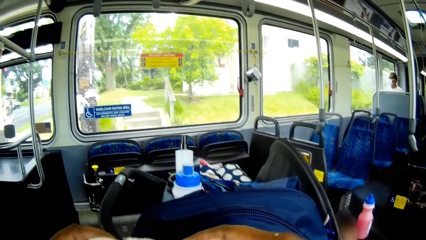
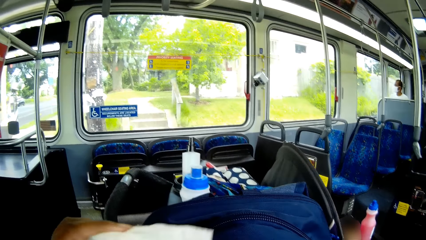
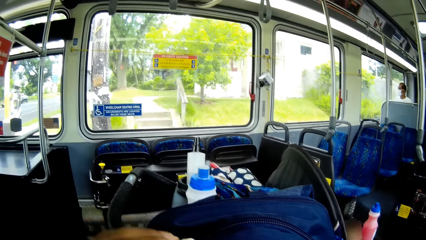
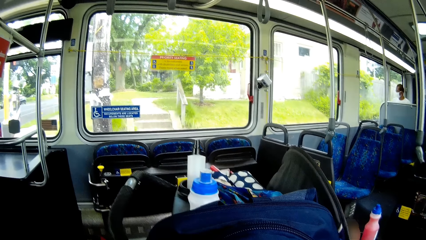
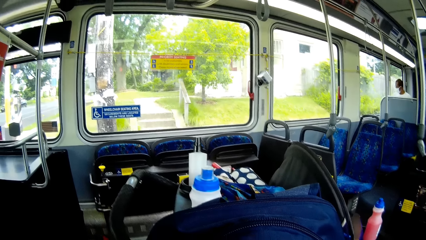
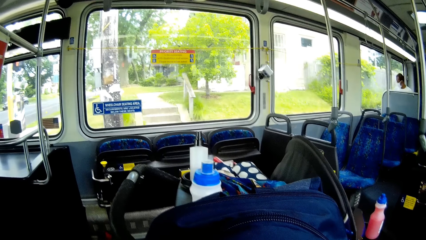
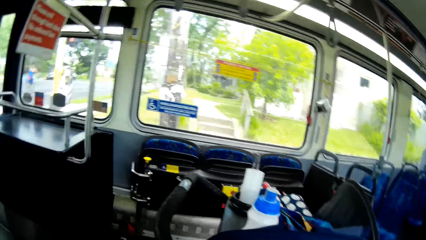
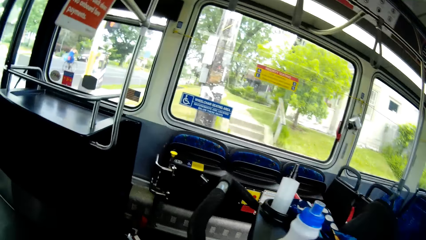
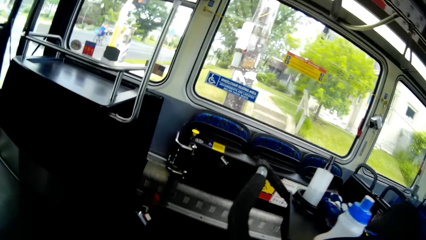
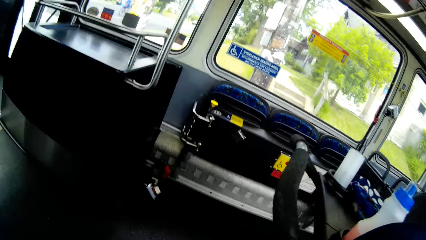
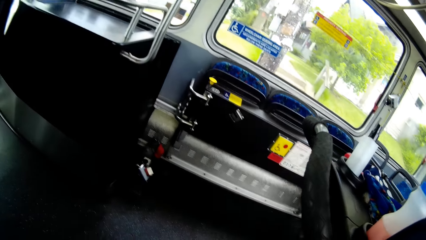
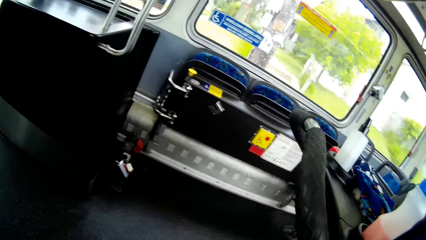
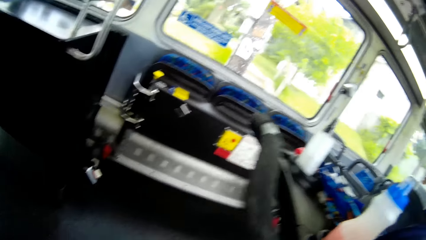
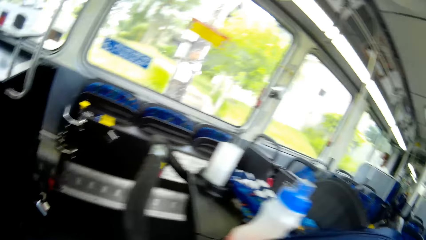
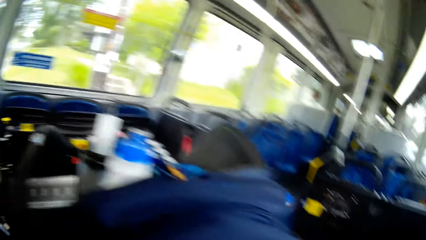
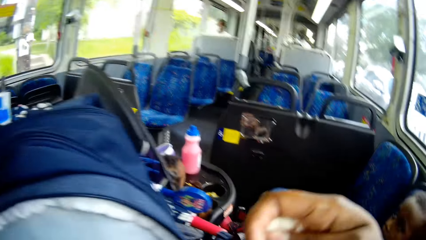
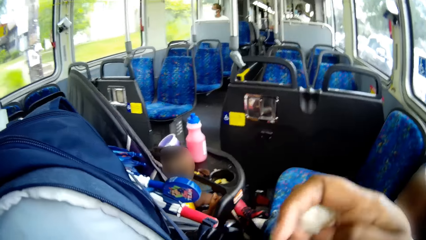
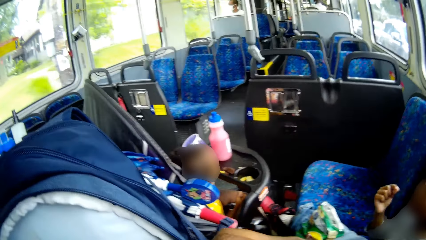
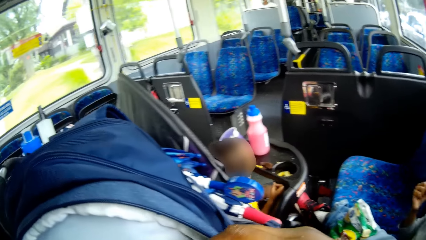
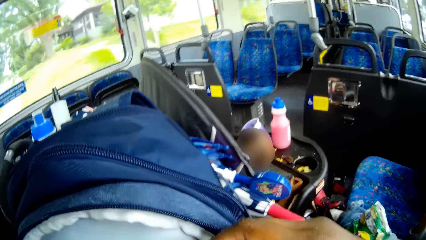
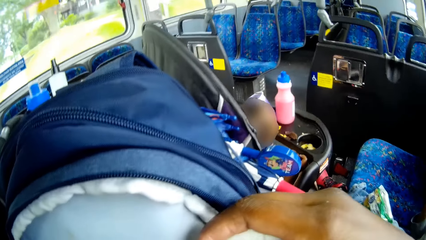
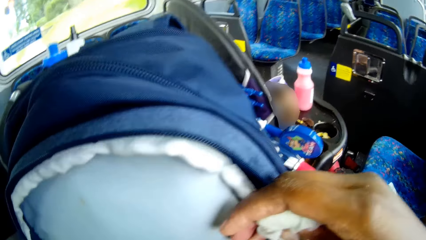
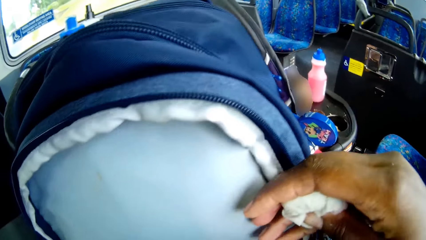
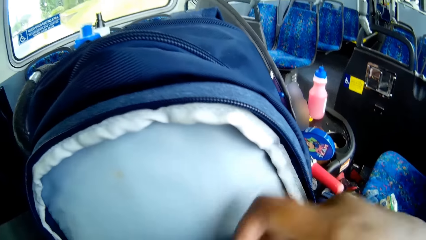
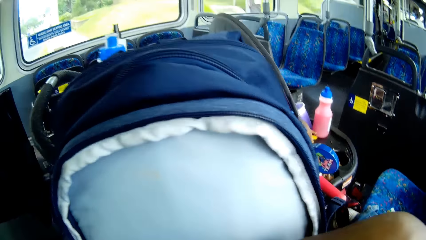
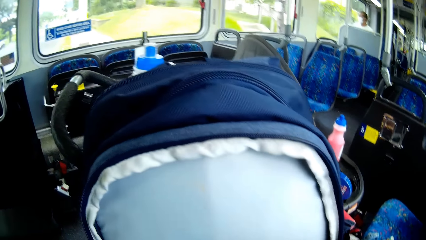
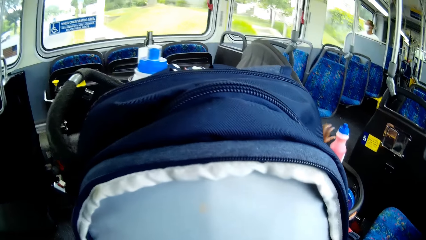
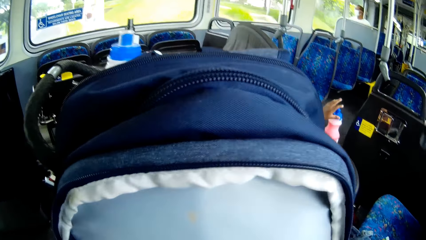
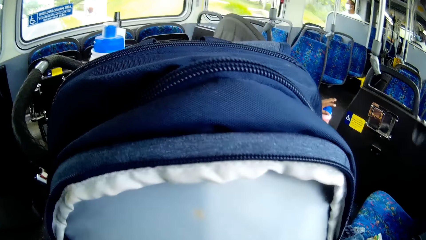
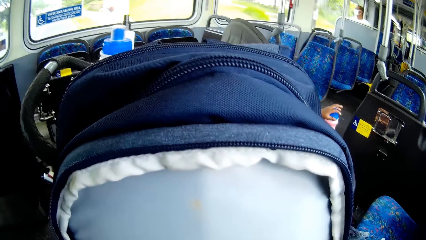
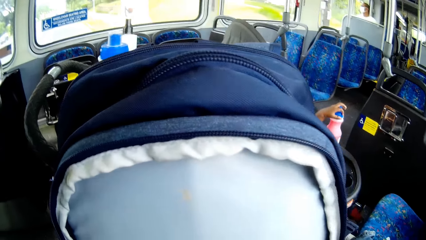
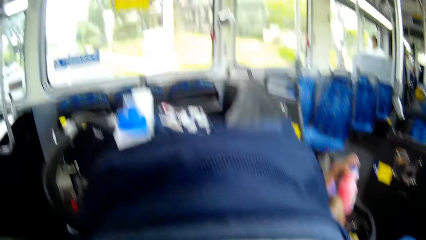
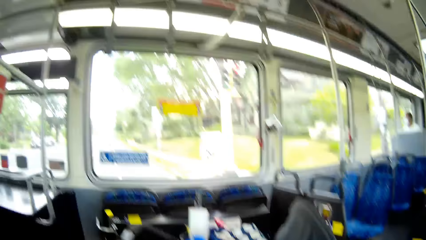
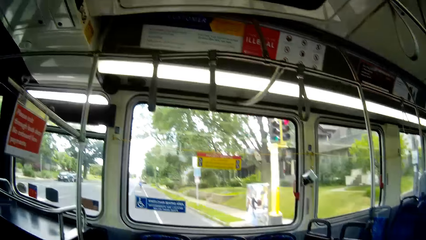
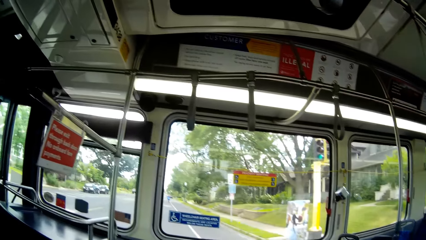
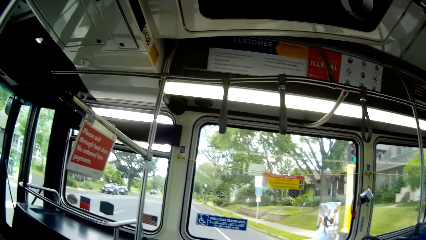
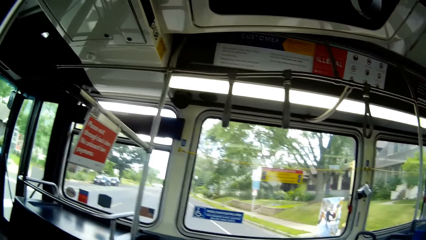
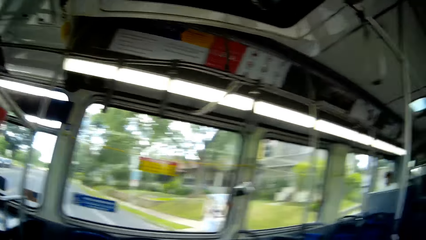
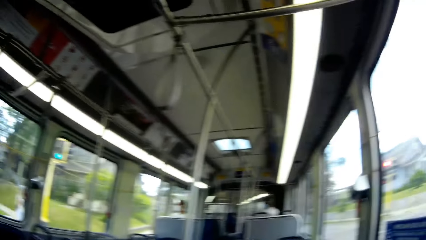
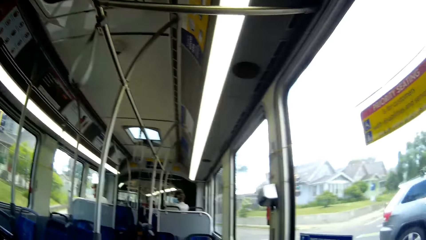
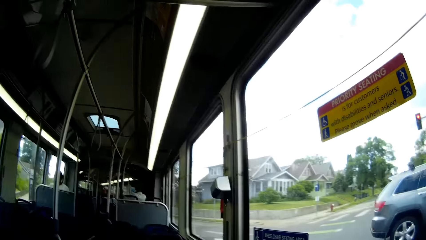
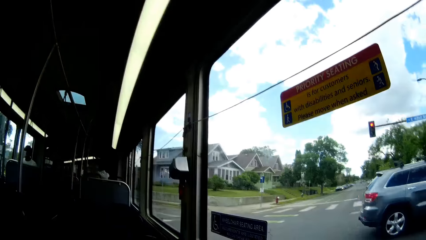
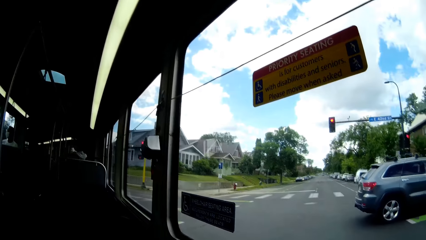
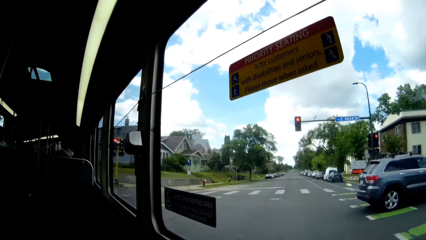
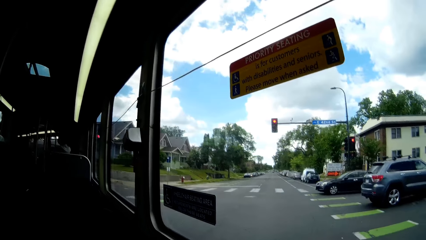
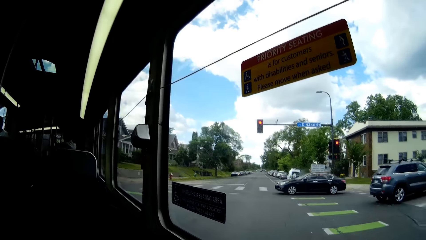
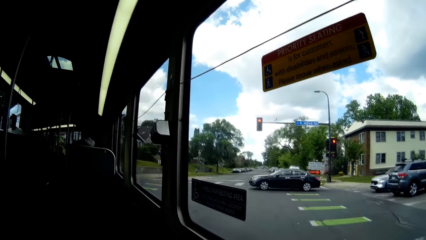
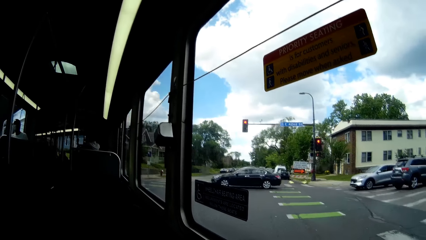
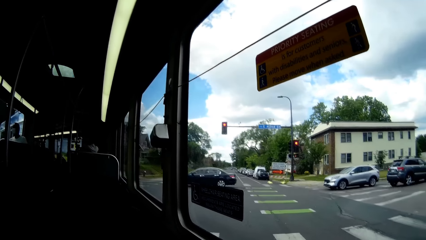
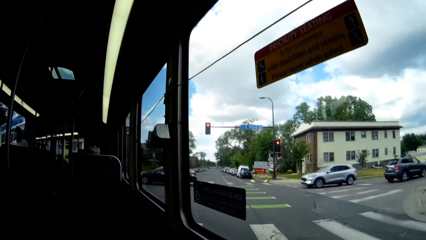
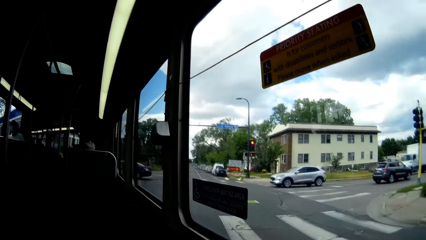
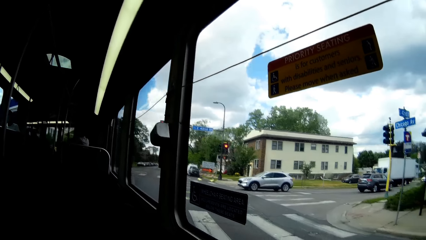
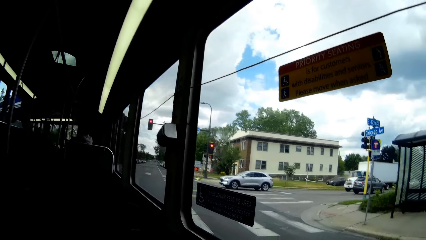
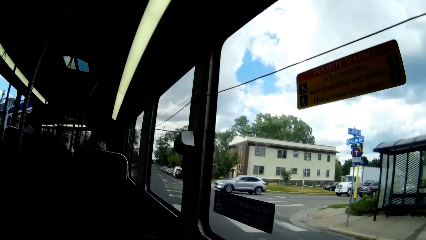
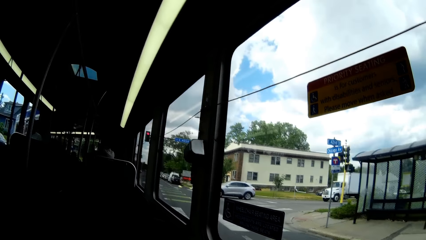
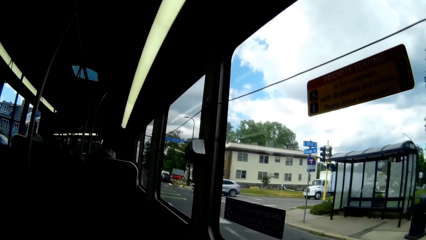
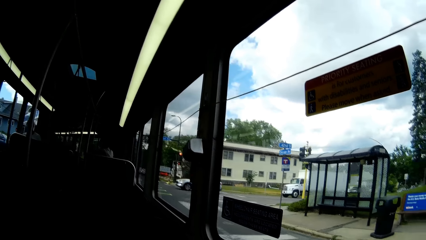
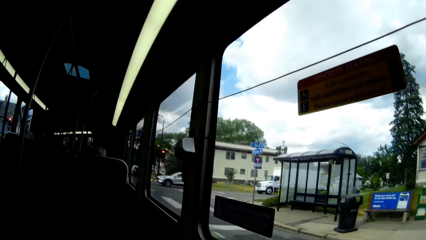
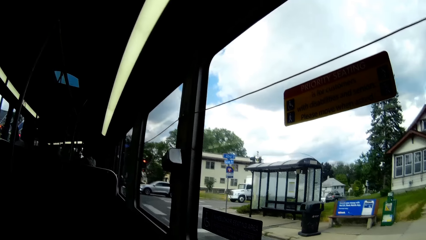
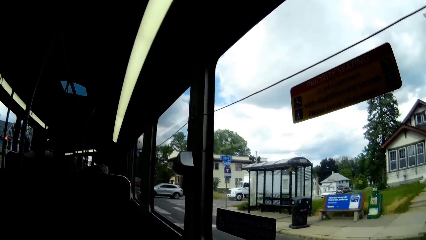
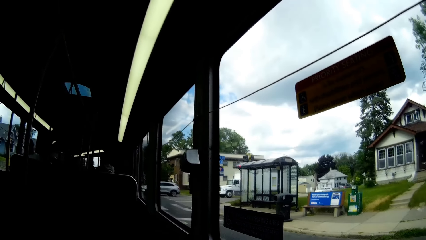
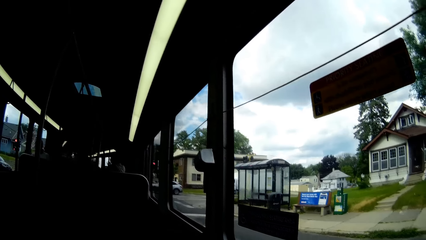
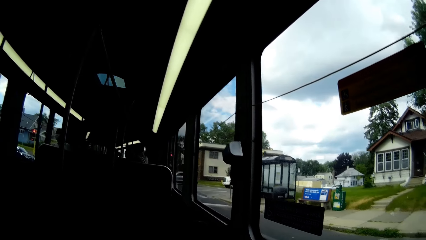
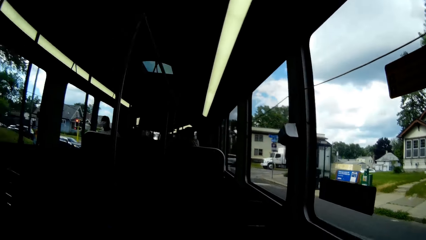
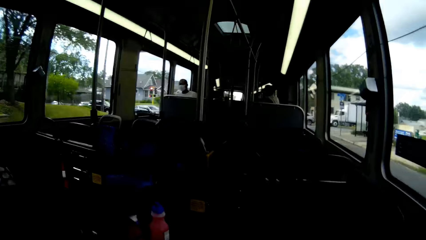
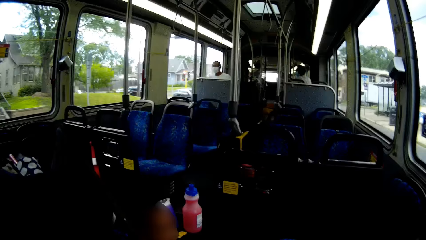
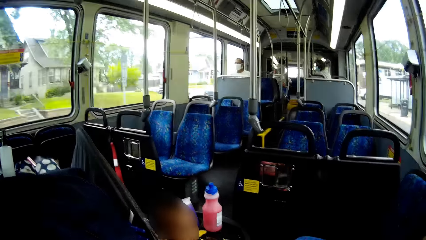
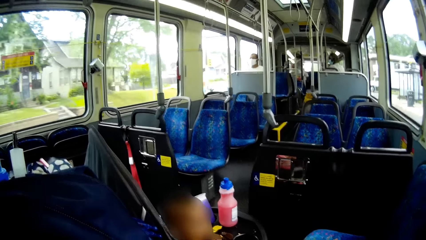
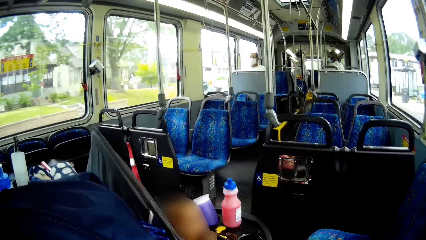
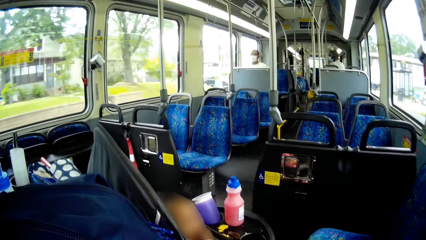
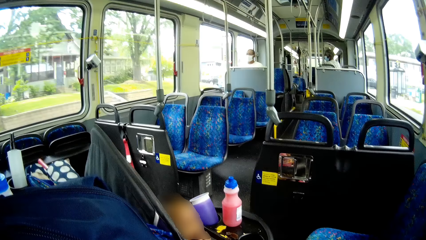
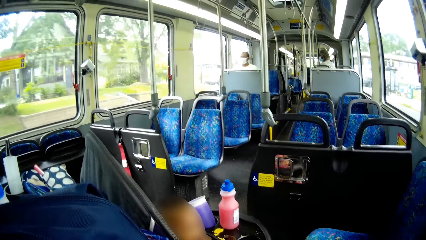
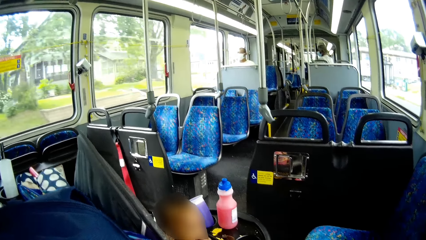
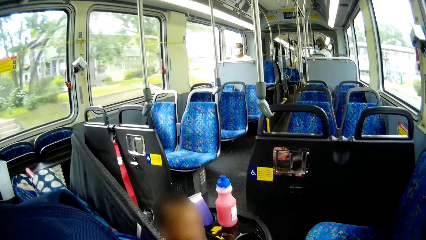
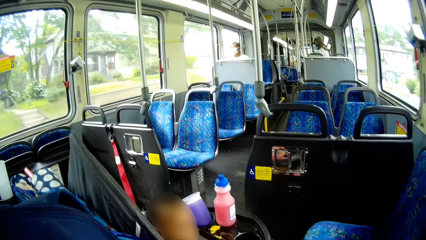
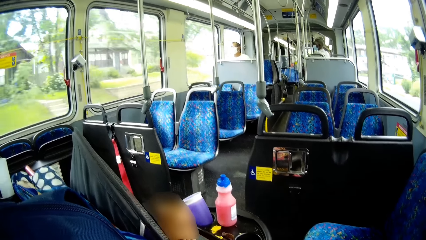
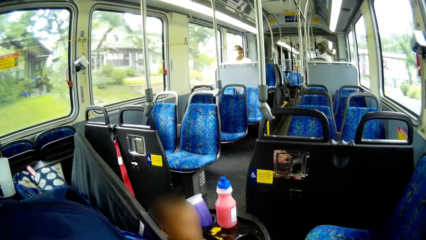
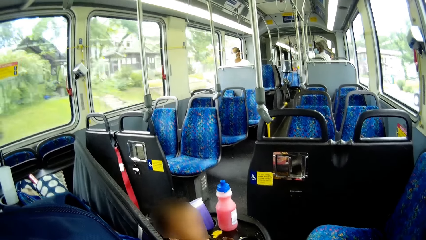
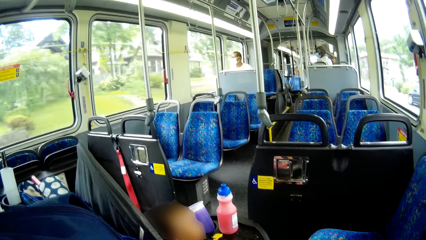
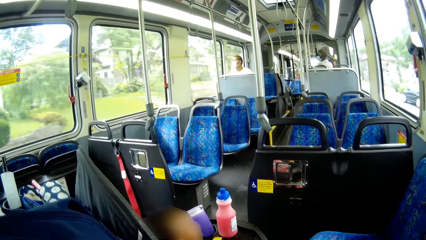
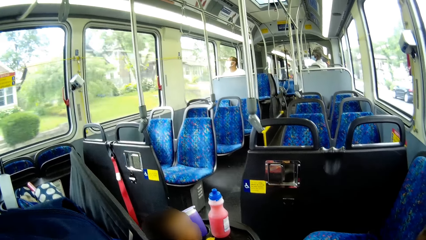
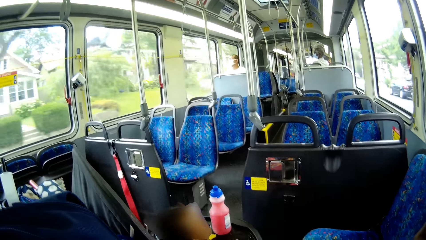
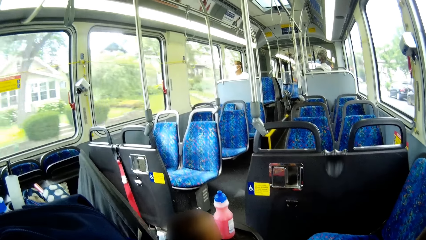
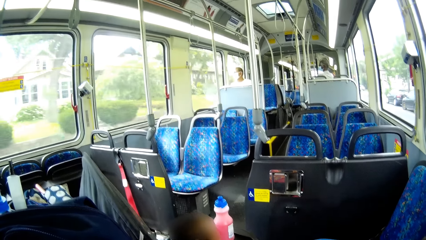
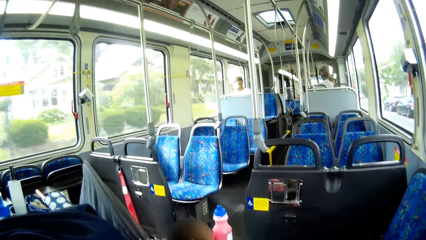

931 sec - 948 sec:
The camera wearer folds the tissue paper in her hands. She holds the tissue paper. She dips the tissue paper into a bag with her right hand. She looks around.
